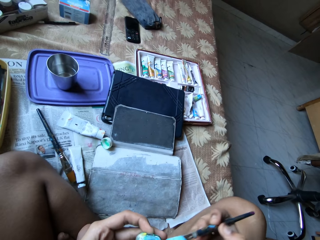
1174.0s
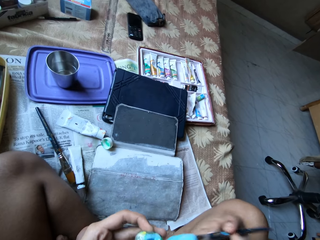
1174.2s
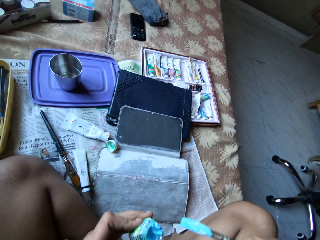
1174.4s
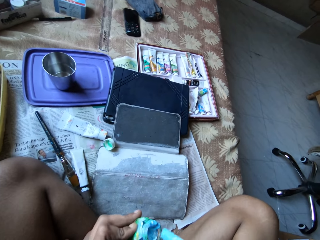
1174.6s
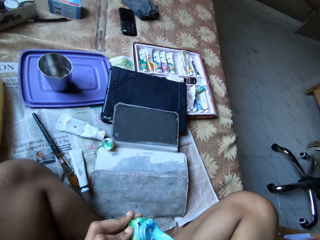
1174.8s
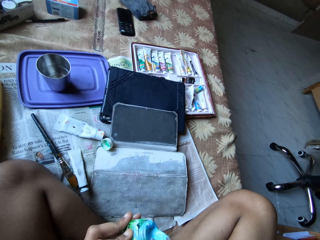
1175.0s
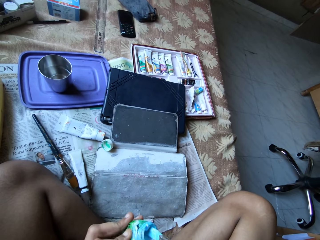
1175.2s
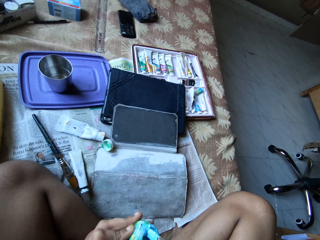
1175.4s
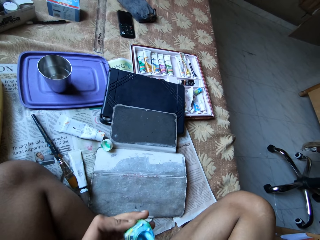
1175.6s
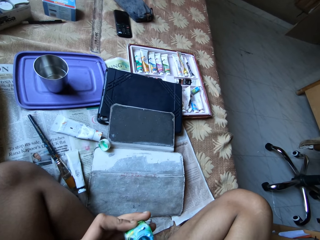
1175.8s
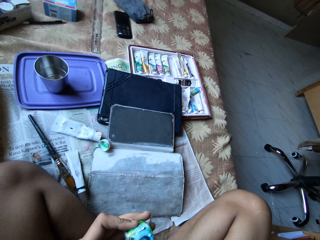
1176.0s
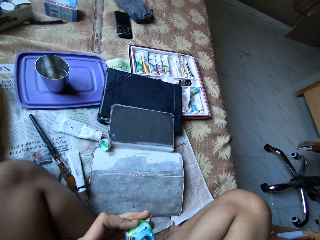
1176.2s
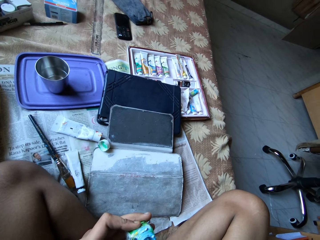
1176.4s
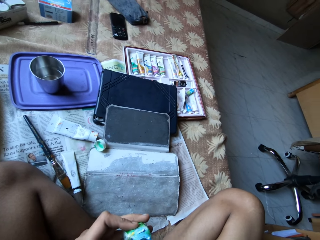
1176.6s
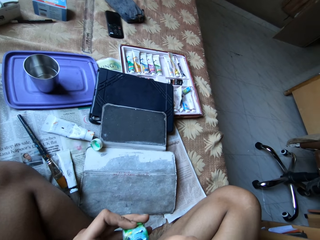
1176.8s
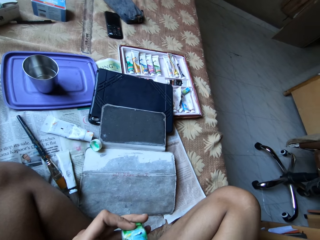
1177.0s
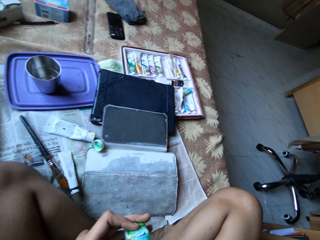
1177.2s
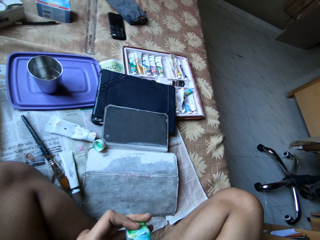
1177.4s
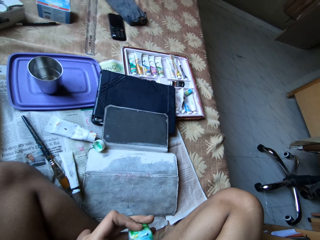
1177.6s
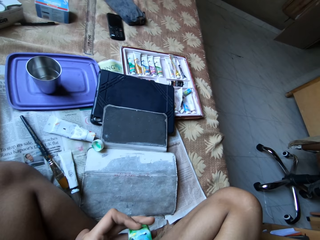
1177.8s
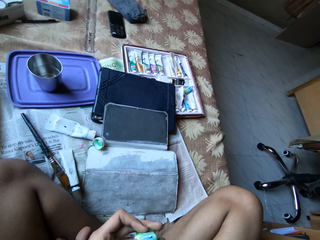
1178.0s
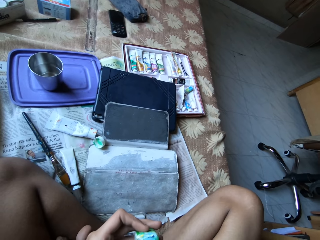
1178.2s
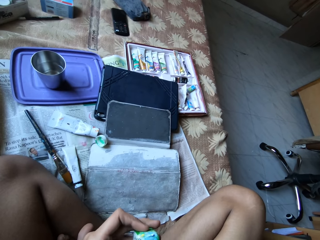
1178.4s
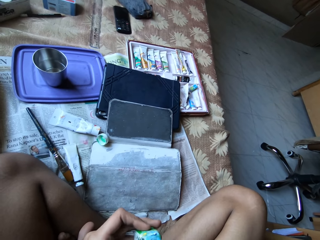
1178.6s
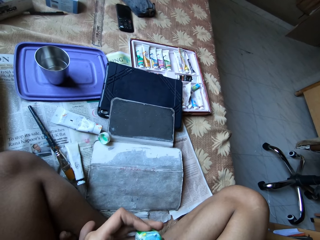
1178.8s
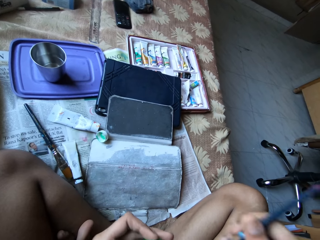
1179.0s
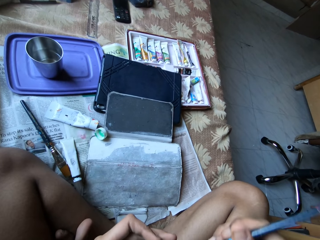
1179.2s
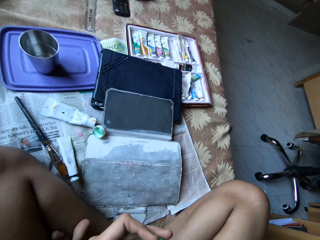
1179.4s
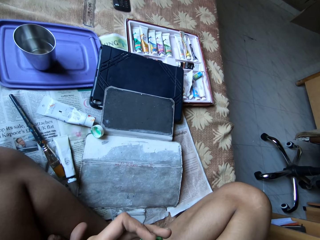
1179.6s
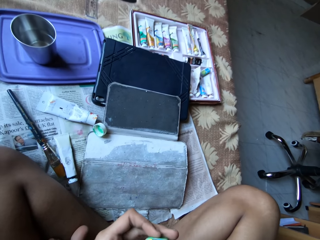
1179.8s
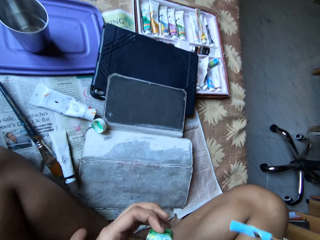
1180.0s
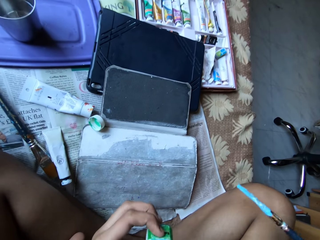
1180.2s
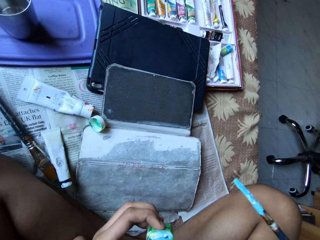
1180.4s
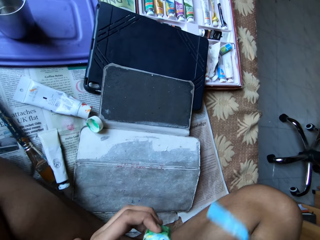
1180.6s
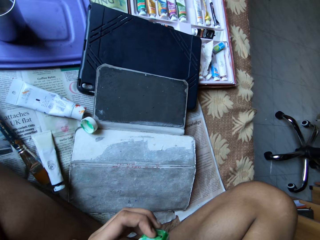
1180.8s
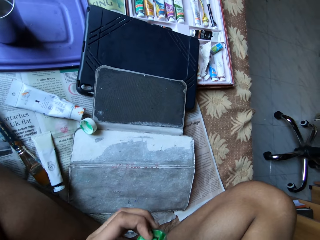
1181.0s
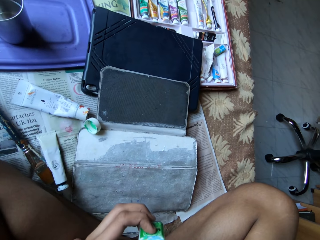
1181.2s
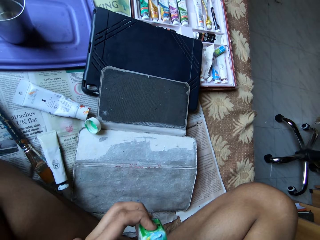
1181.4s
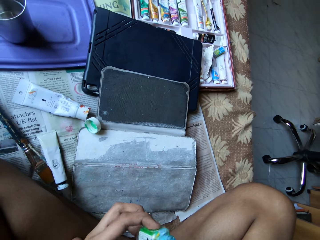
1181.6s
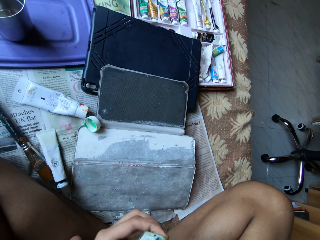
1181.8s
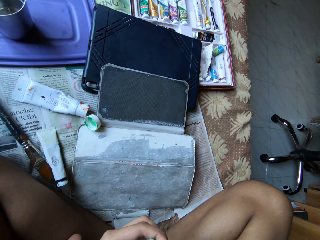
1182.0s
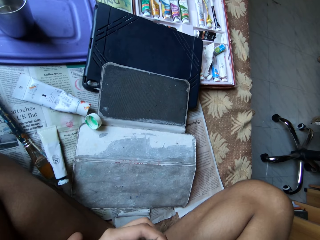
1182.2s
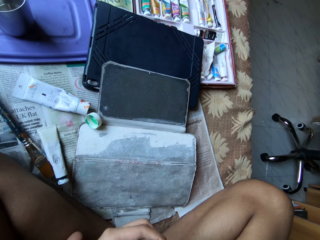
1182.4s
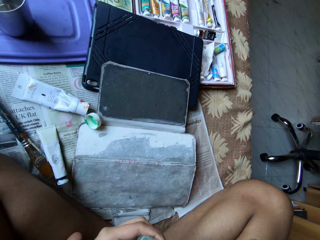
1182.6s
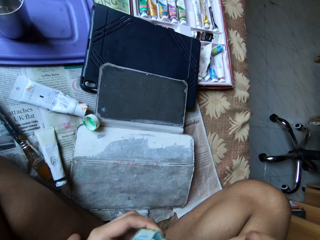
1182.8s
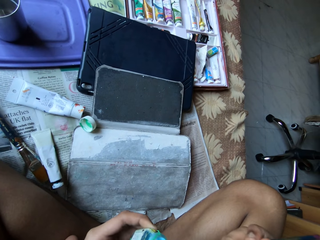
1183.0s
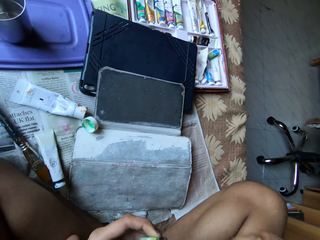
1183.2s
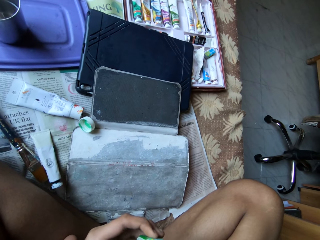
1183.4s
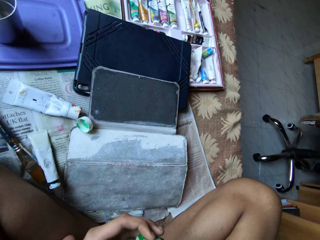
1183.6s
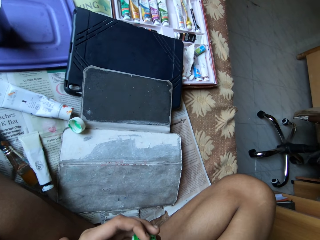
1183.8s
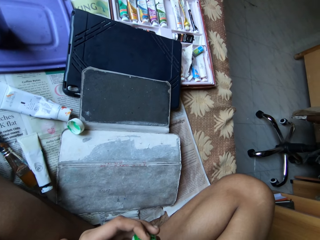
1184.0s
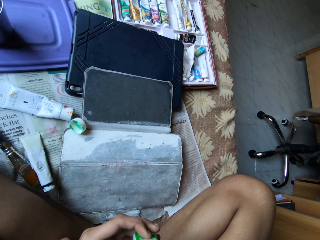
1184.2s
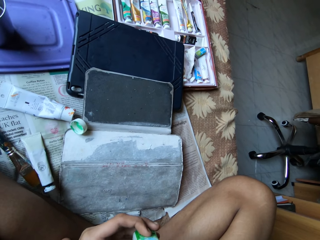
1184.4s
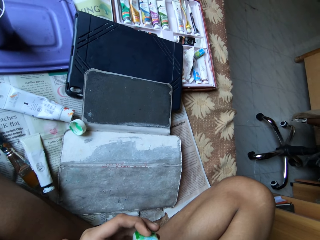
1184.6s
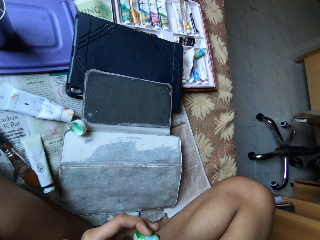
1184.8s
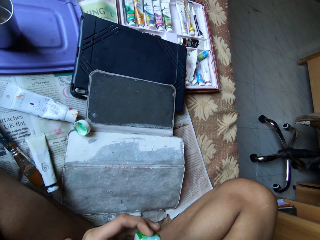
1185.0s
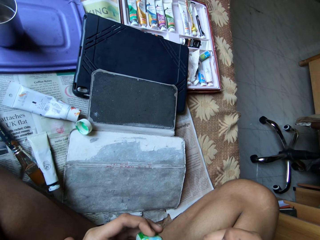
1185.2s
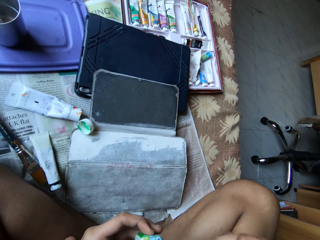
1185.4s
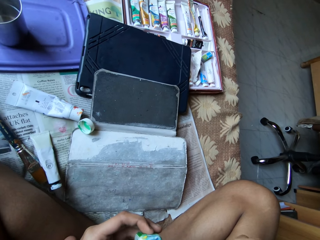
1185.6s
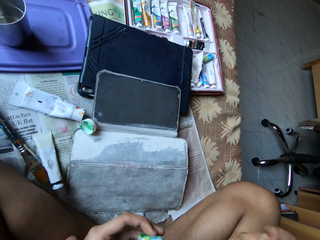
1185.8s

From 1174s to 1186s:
The camera wearer picks paste with the brush in his right hand.

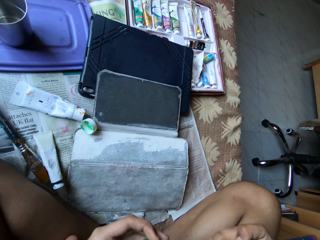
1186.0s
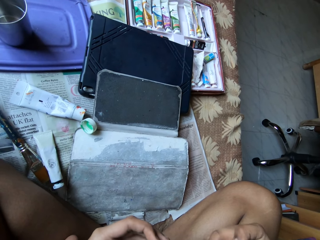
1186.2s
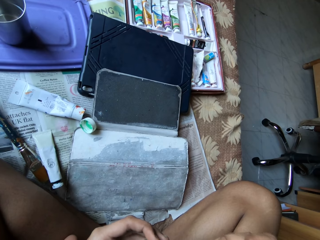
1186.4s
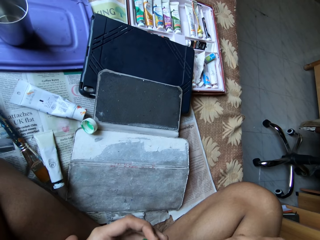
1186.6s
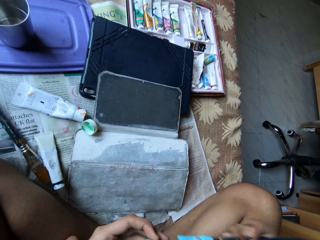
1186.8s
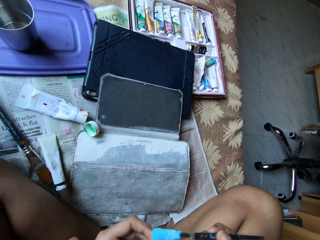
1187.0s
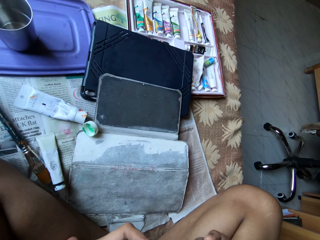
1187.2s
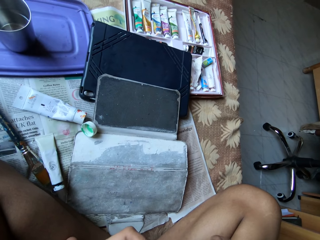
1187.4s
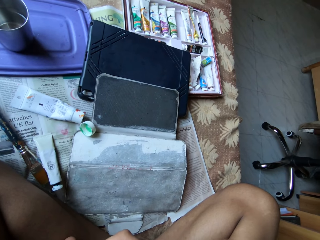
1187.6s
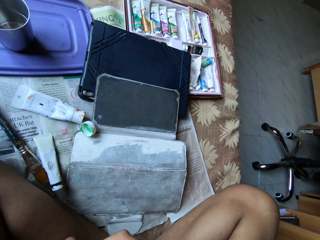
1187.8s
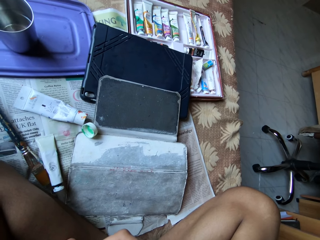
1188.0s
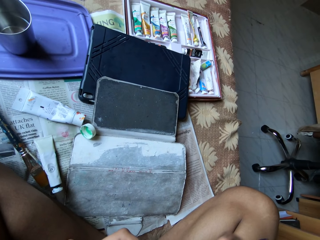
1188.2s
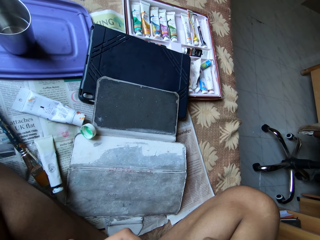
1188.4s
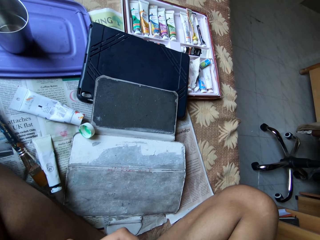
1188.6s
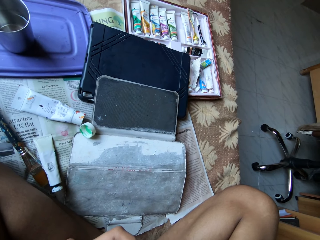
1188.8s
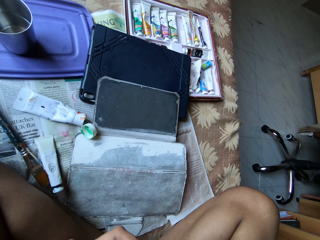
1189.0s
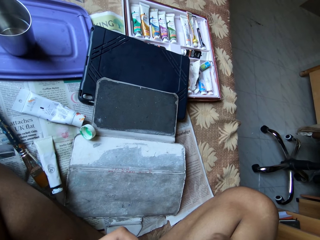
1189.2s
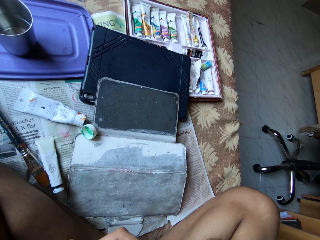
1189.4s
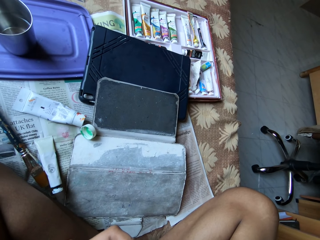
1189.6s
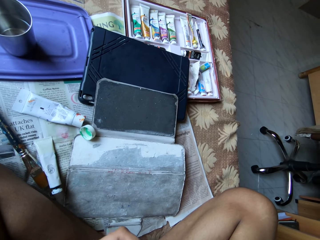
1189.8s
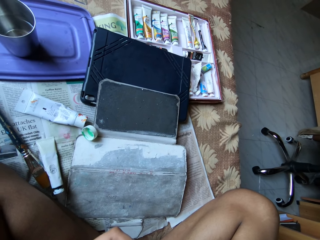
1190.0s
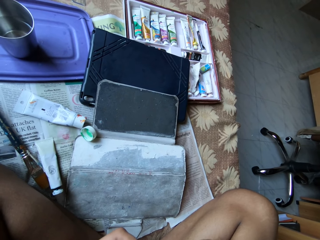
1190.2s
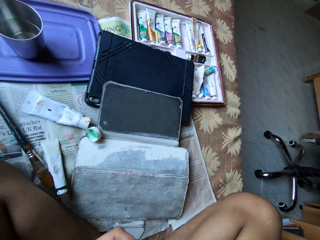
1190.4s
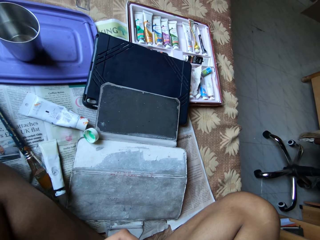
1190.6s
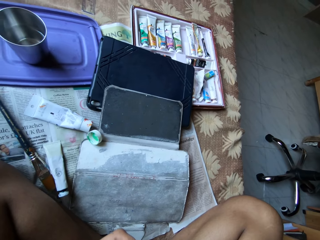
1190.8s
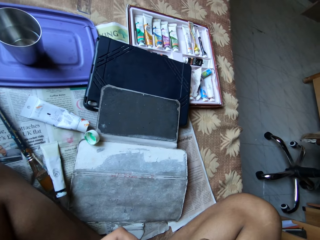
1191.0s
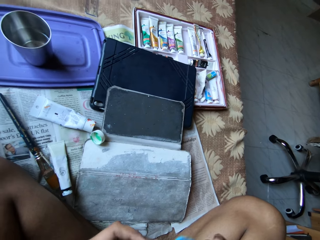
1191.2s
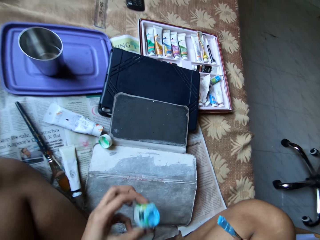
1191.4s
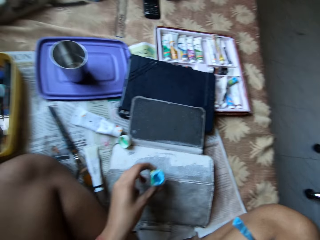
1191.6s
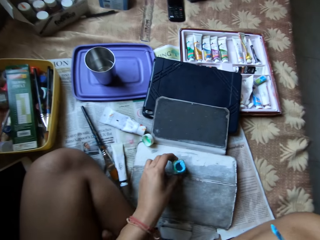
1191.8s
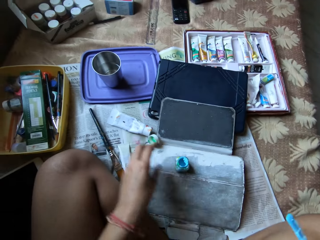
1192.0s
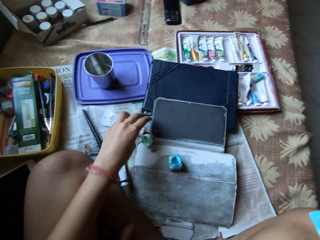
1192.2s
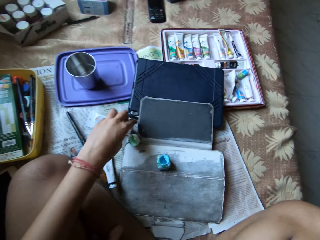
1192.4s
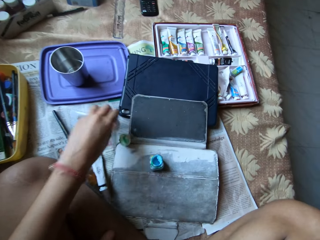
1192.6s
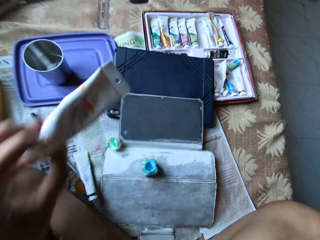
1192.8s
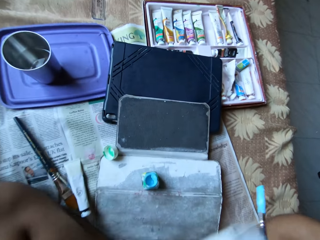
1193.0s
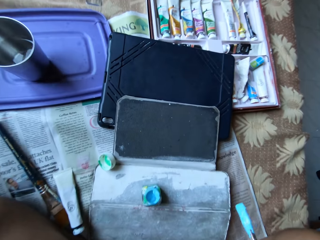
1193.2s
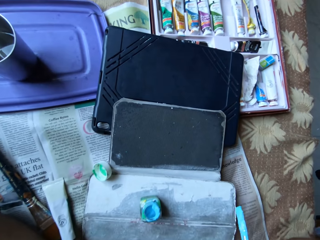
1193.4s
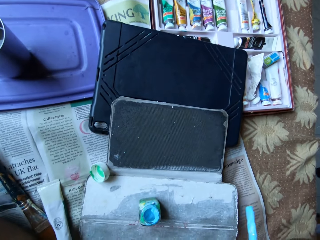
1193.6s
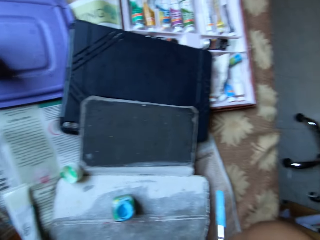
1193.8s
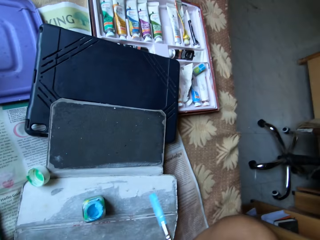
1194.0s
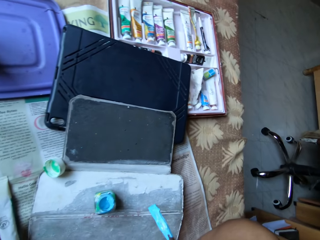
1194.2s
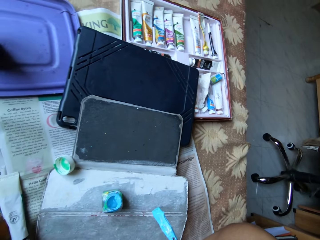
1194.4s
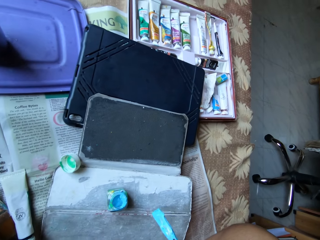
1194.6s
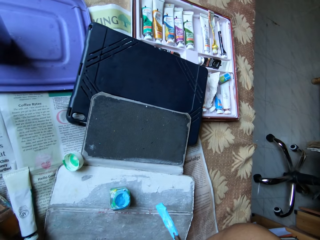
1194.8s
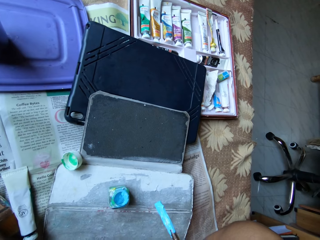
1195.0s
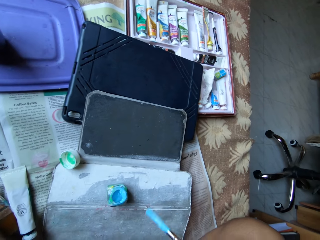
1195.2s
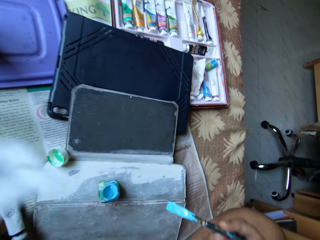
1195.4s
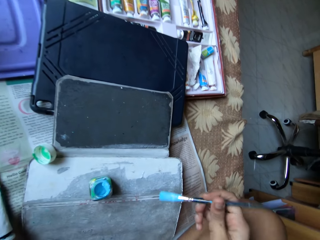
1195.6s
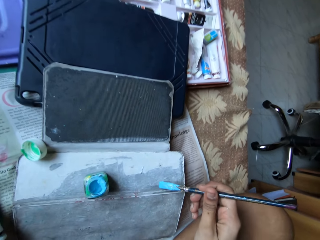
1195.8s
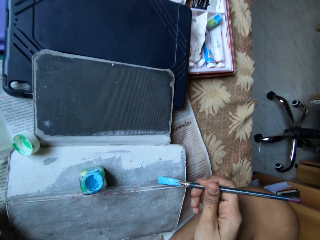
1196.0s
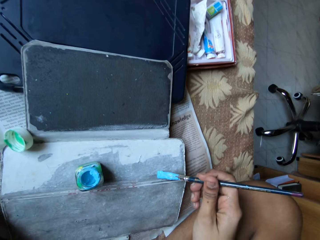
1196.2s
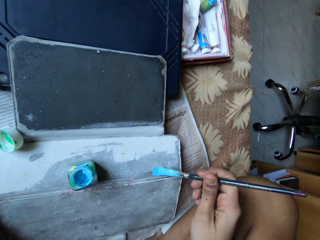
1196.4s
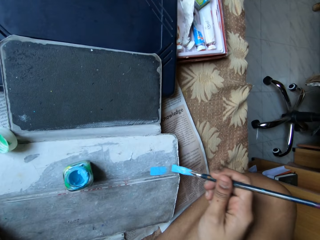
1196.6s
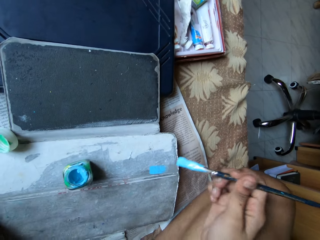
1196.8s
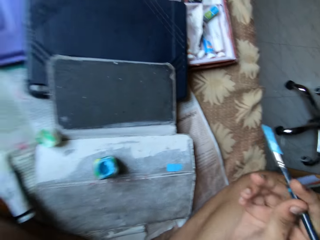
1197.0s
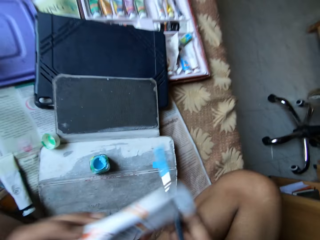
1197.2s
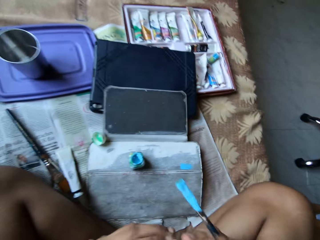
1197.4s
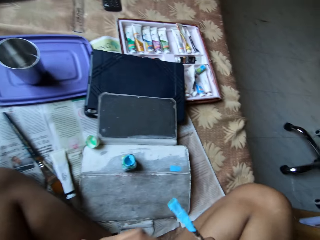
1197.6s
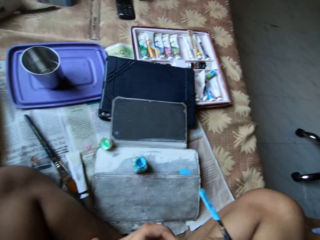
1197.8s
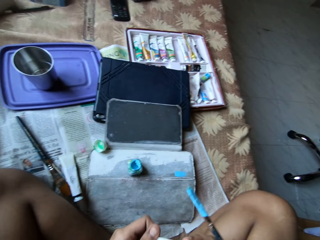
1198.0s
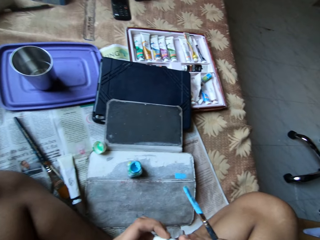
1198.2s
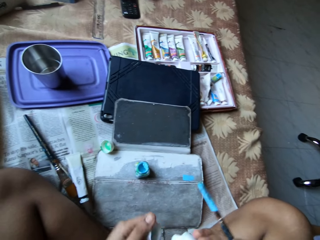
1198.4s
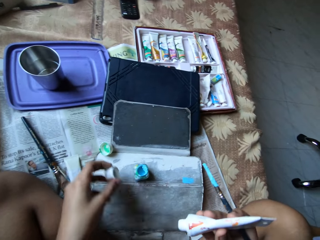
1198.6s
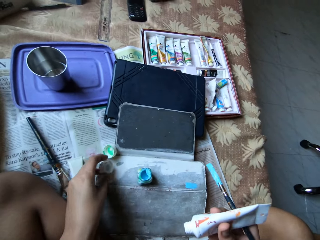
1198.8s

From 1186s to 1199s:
The camera wearer drops the can of watercolour on the bed with her left hand. She picks a paint tube from the bed with her left hand. She applies some paint on the tablet case on the bed with the blue paintbrush in her right hand. She passes the paint tube to her right hand with her left hand. She opens the lid of the paint tube in her right hand with her left hand.
